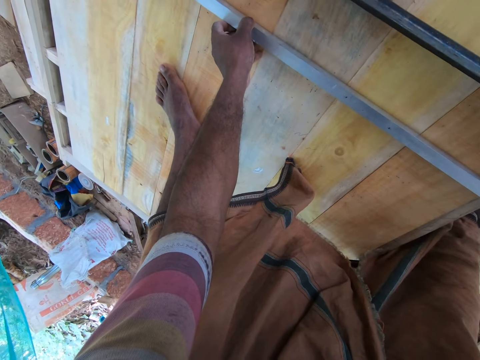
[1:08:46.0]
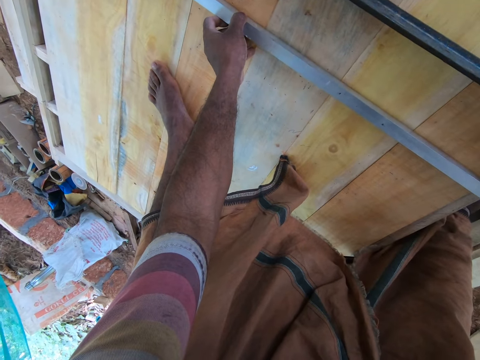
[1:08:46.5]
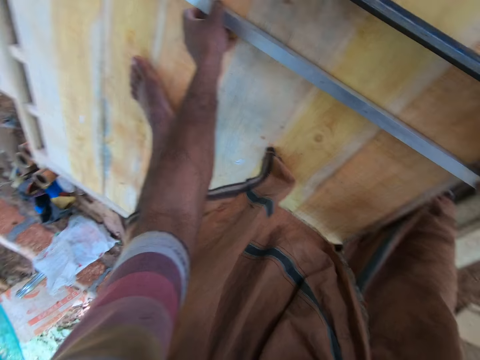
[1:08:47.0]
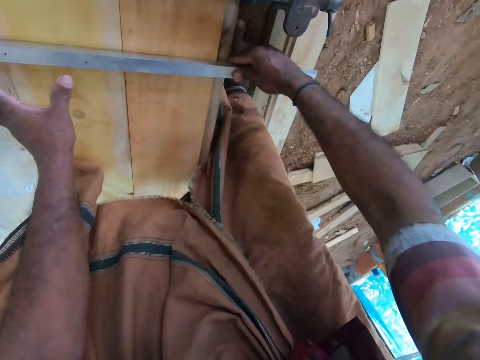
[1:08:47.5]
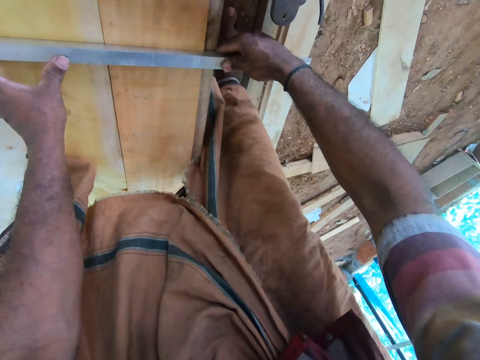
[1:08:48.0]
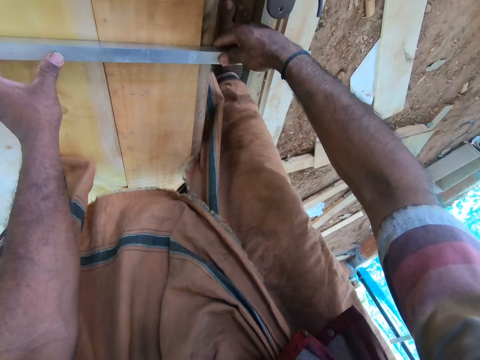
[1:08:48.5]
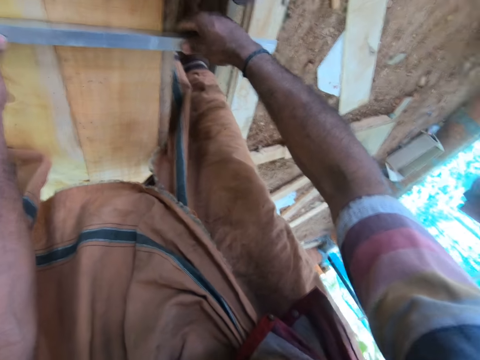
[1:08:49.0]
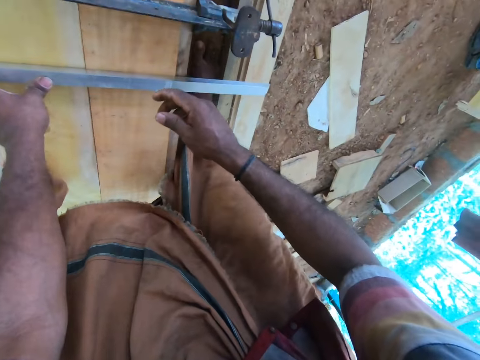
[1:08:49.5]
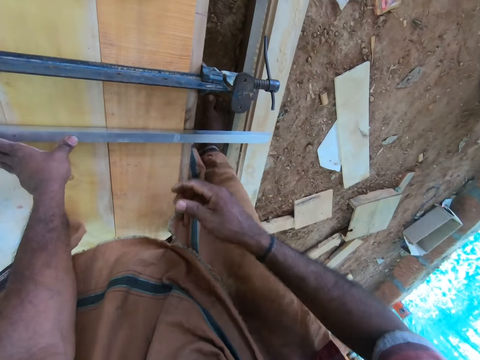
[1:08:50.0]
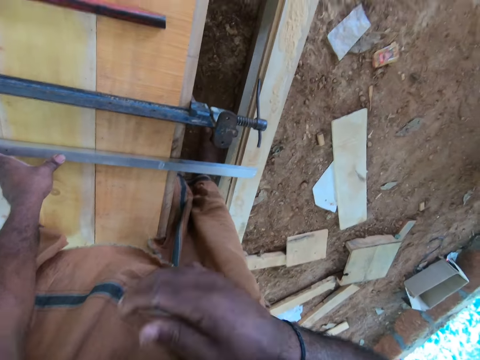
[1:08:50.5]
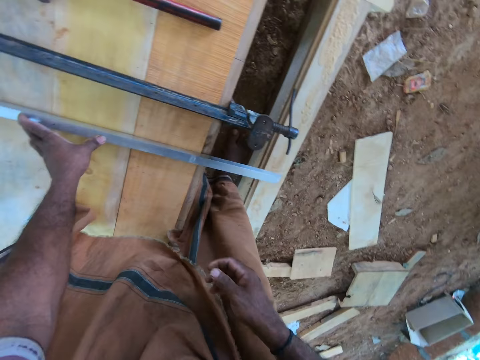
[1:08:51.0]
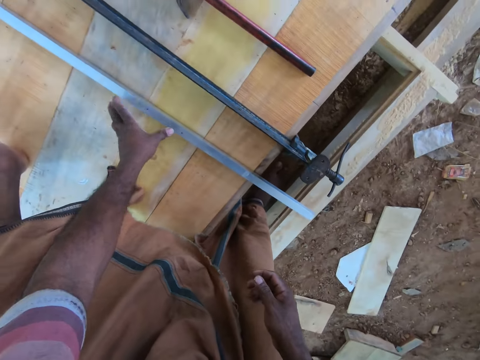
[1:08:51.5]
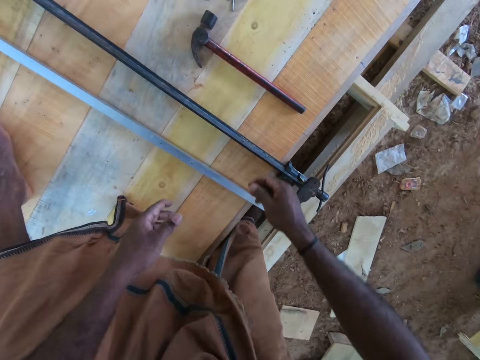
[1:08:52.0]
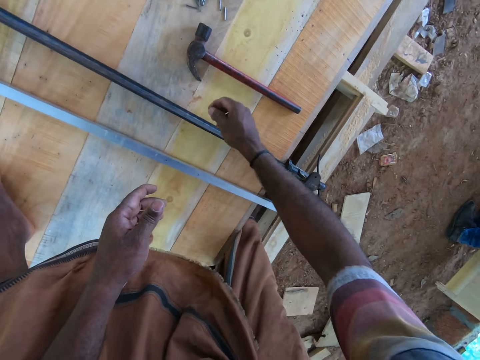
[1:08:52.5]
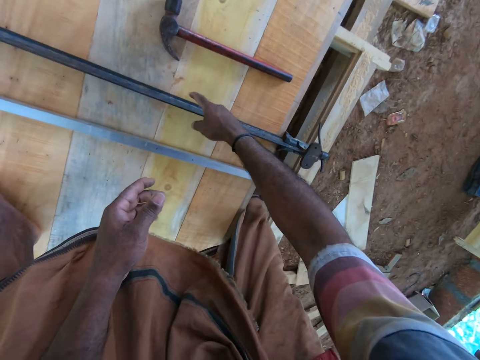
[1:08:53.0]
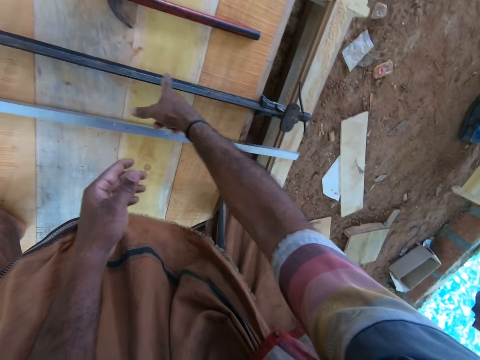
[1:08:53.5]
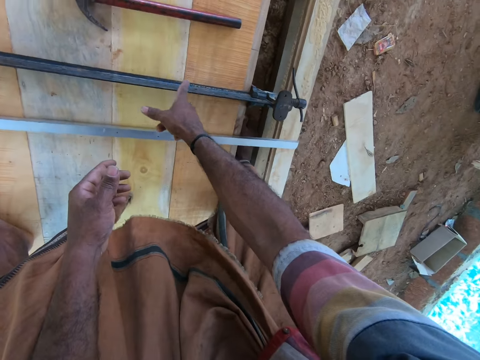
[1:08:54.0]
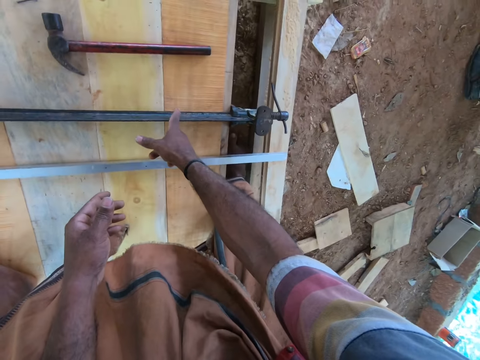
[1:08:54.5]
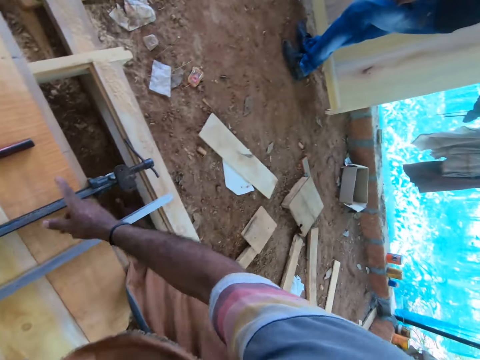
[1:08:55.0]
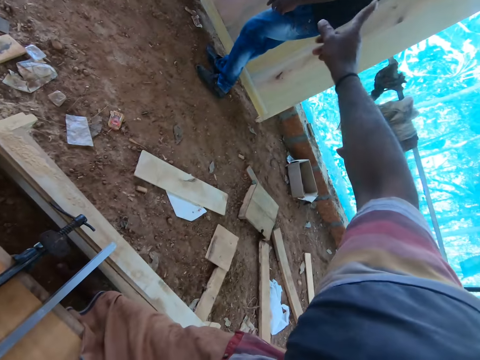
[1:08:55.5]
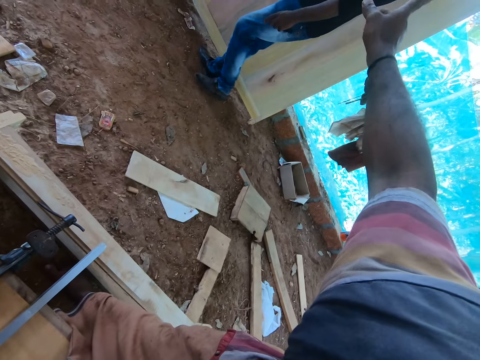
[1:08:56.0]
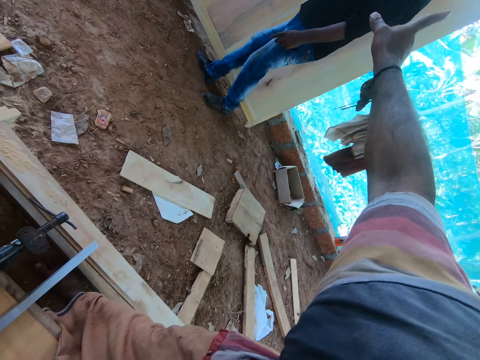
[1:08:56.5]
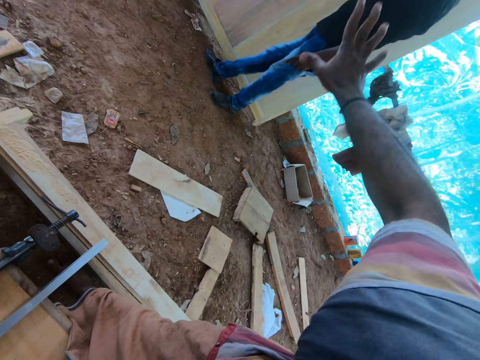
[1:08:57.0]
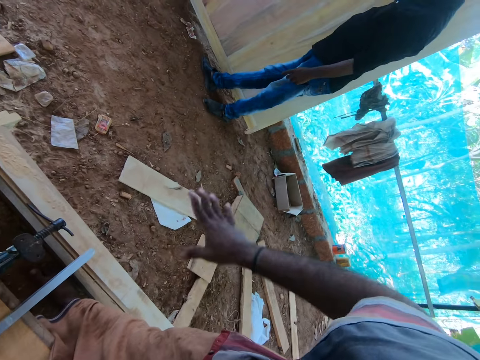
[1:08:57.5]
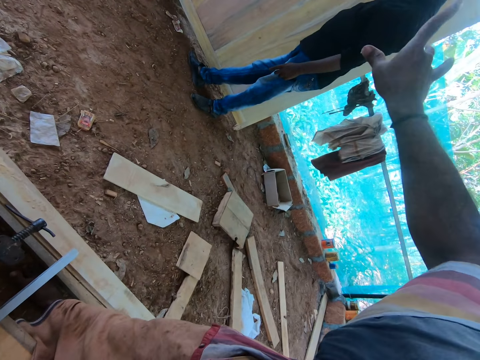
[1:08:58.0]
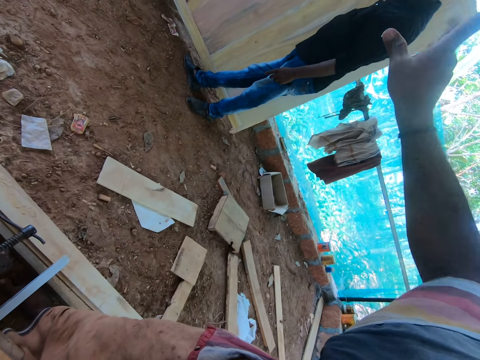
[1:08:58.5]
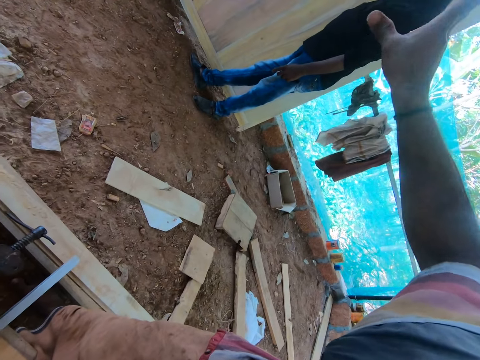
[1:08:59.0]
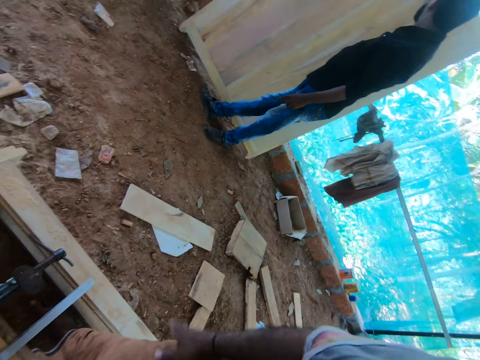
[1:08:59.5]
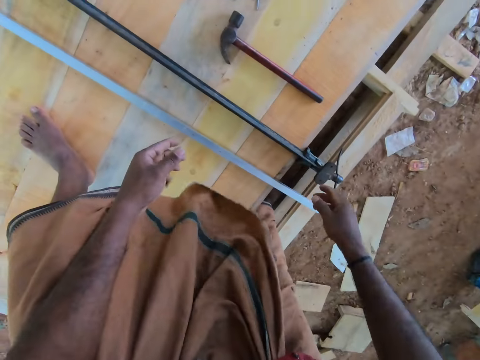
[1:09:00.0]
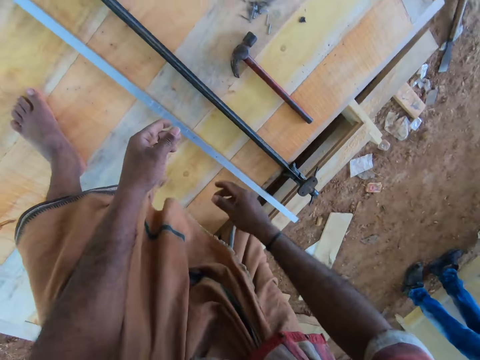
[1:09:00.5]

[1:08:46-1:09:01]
The camera wearer places wood on the table with both hands. He does something with the right hand. He gestures with his right hand. He moves the right hand on the table. He points his right hand at a man. He interacts with the man.

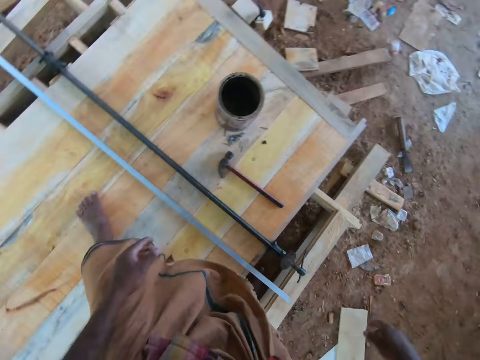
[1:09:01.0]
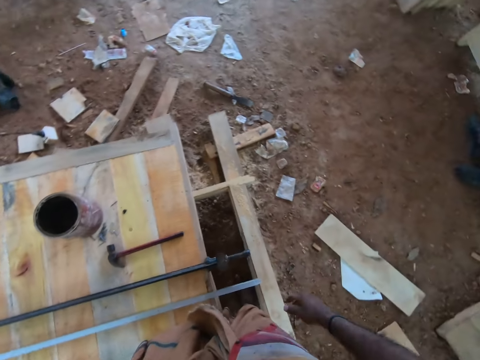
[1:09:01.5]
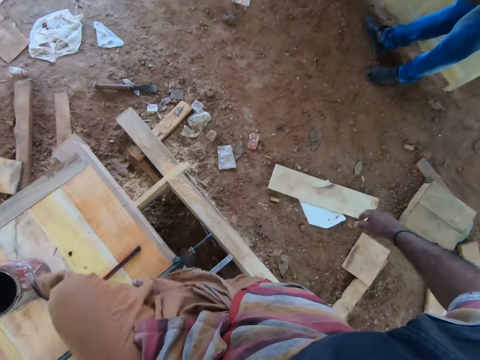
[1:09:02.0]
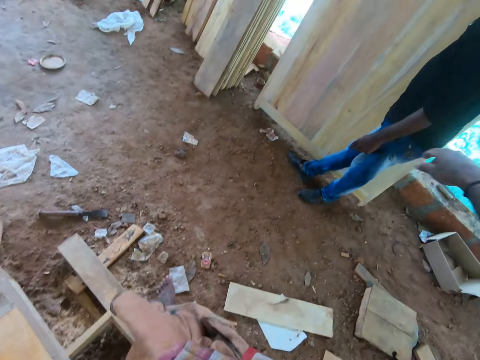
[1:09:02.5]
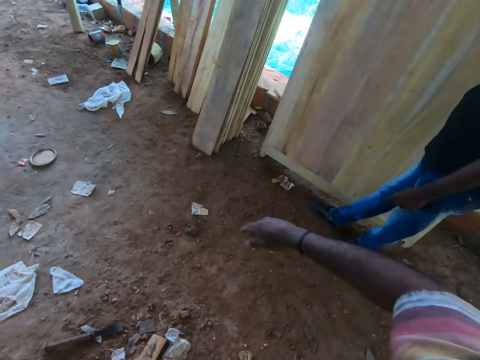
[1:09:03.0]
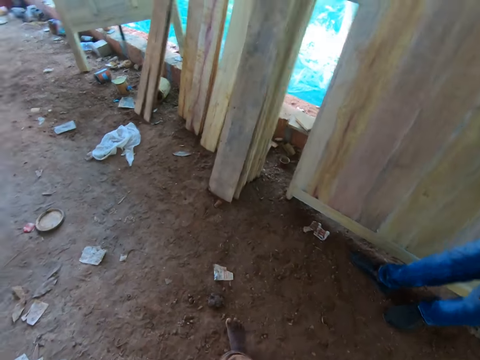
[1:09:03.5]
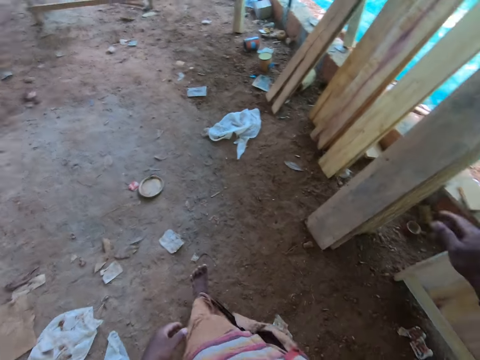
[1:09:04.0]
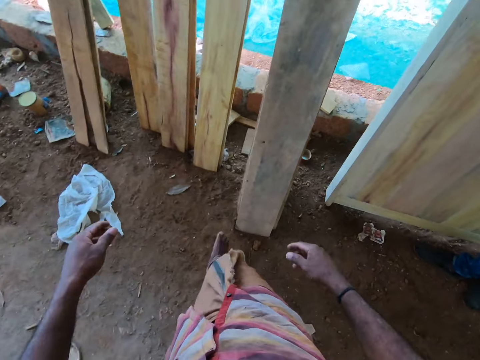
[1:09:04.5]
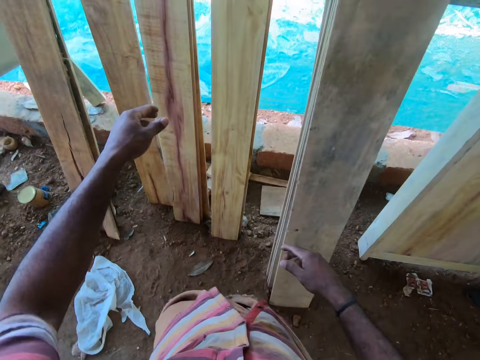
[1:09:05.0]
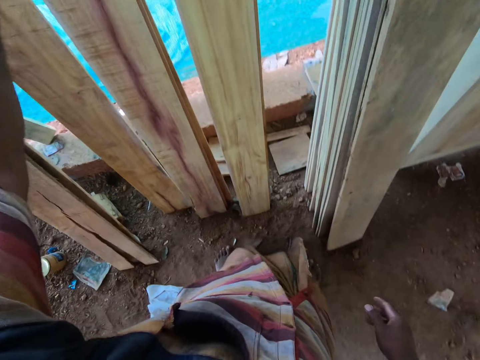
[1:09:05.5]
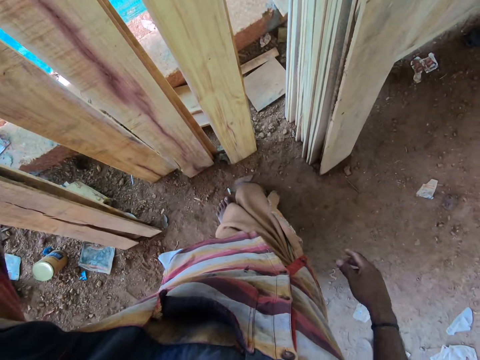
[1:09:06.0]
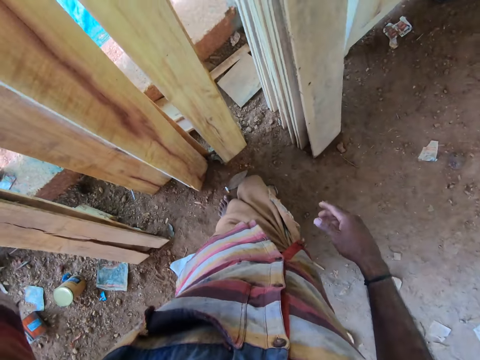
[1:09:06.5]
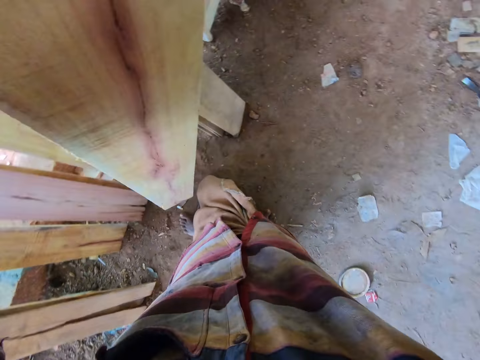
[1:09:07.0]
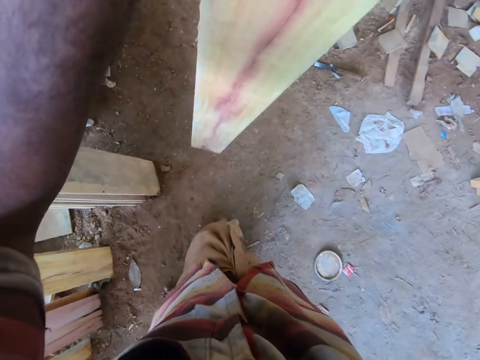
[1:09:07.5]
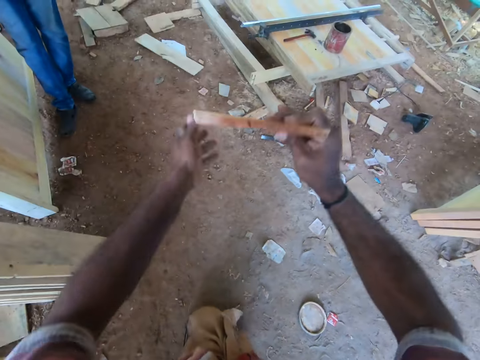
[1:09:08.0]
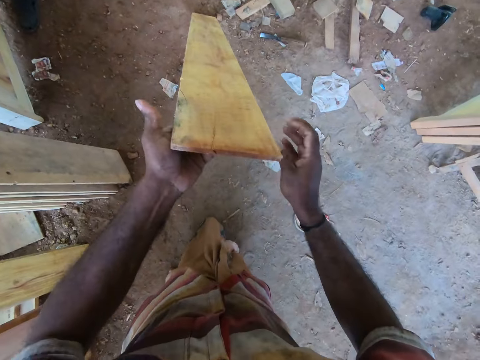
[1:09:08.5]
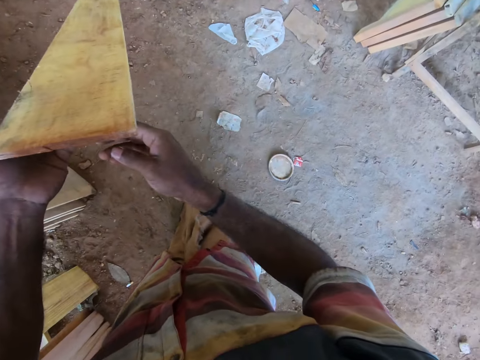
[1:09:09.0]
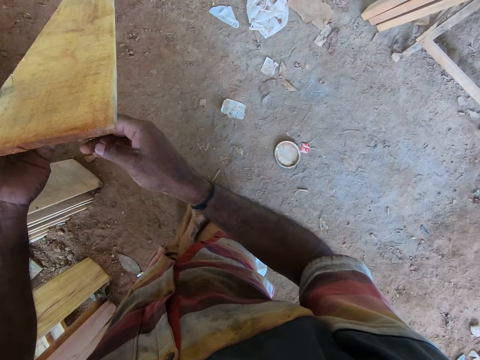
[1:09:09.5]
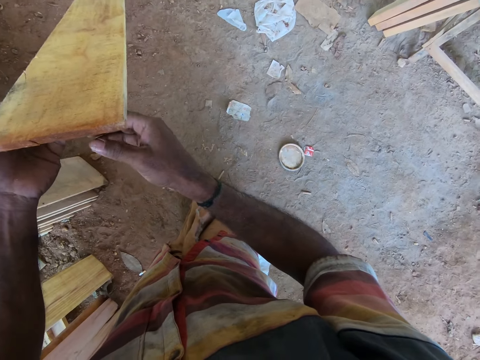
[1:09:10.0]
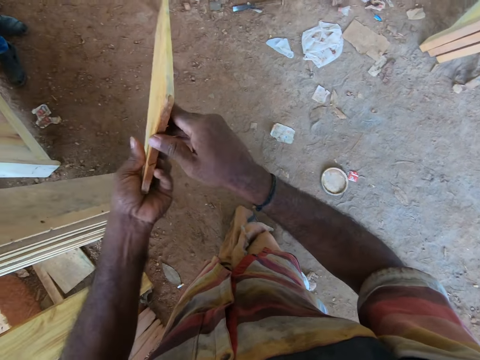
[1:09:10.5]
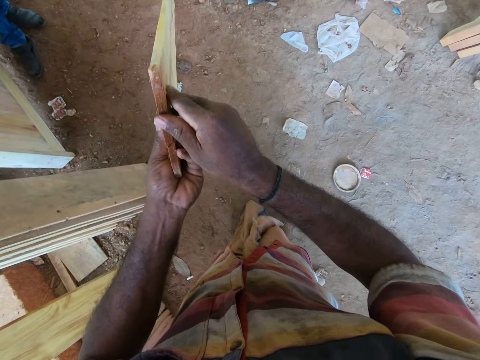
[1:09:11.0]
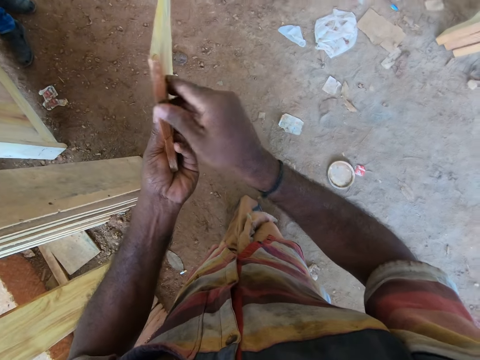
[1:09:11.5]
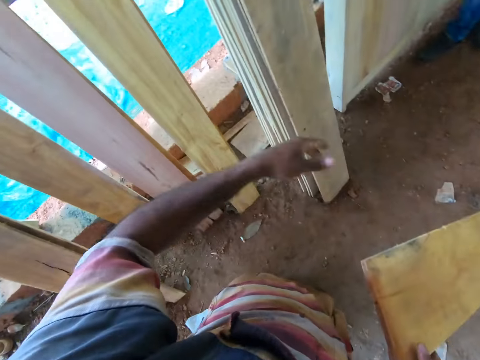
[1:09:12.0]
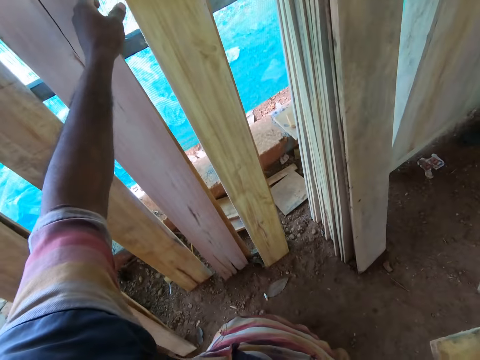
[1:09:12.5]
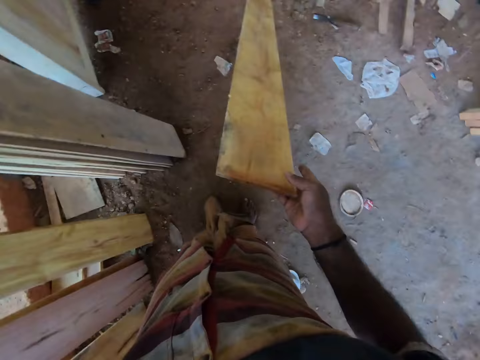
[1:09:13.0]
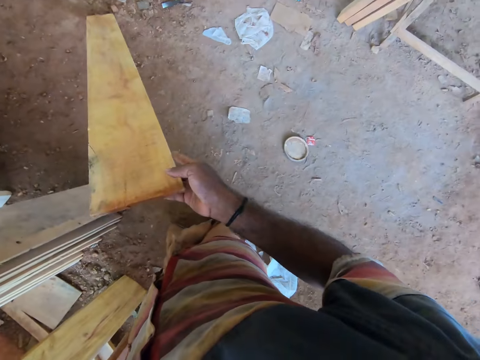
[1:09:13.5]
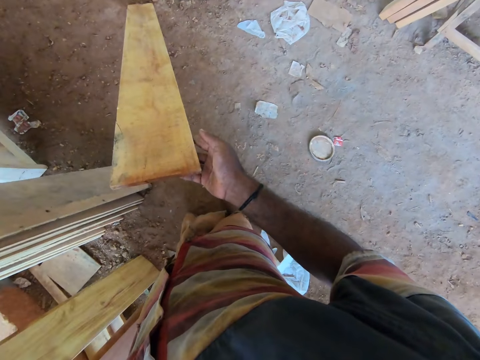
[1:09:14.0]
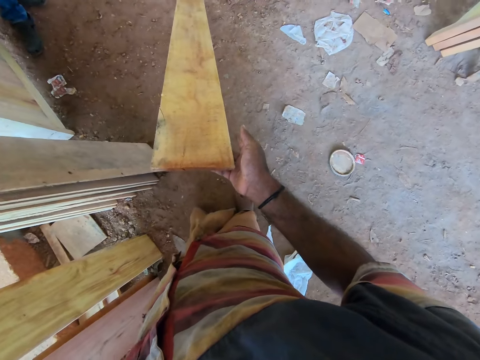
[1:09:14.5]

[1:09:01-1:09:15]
The camera wearer walks down from the work table to the ground. He moves a bit. He walks towards some planks on a wooden wall. He carries a plank from the wooden wall with his left hand. He picks wood with the left hand. He holds the plank with both hands. He checks the plank in his hands. He turns the plank with both hands. He picks a plank from the wooden wall with his left hand. He holds another wood with the left hand.
